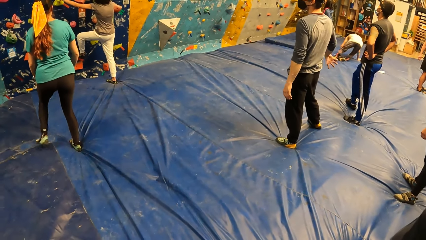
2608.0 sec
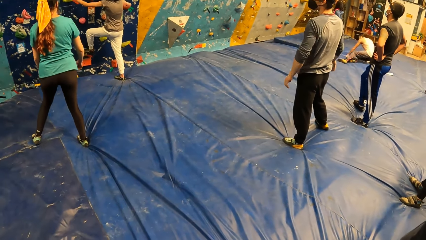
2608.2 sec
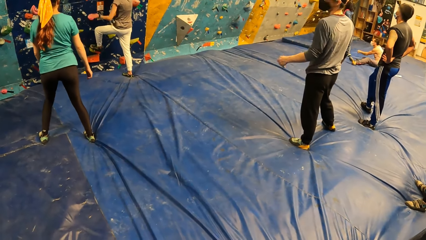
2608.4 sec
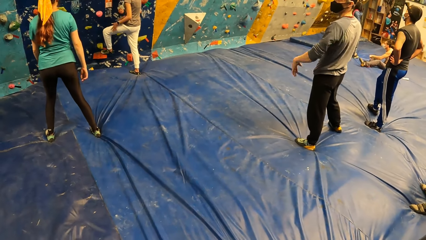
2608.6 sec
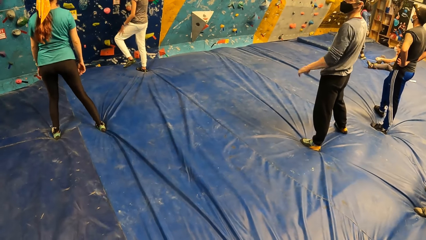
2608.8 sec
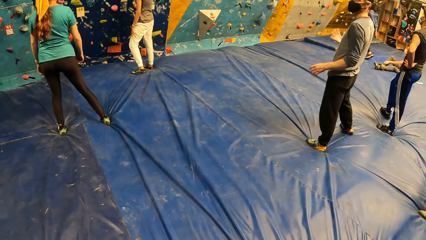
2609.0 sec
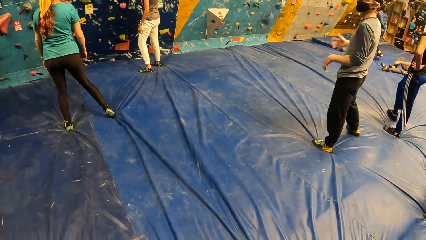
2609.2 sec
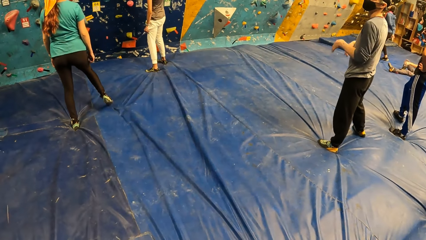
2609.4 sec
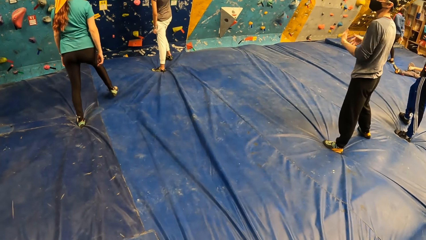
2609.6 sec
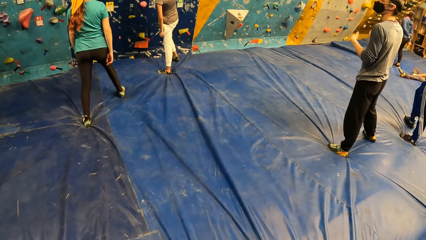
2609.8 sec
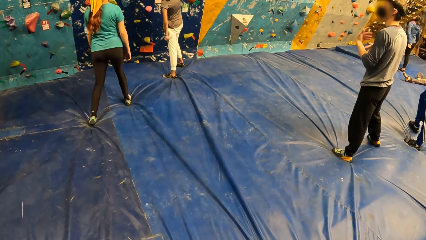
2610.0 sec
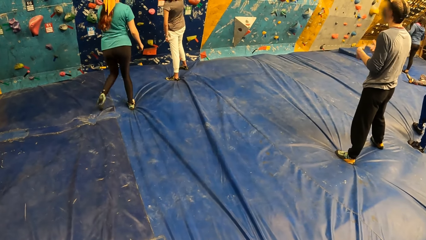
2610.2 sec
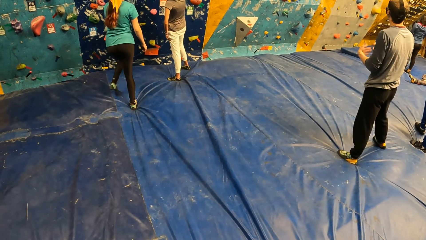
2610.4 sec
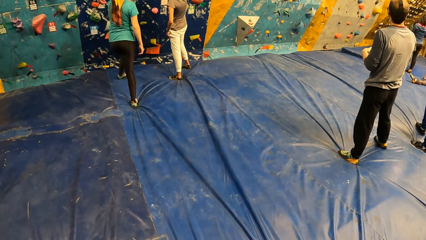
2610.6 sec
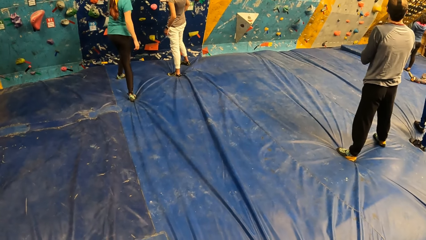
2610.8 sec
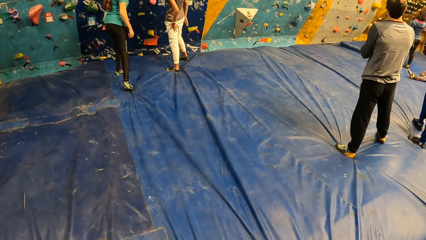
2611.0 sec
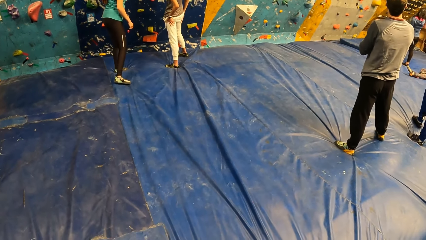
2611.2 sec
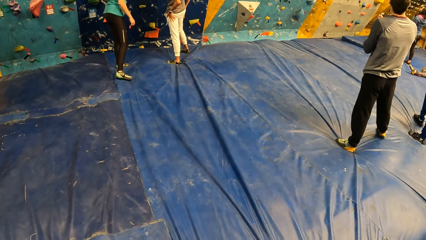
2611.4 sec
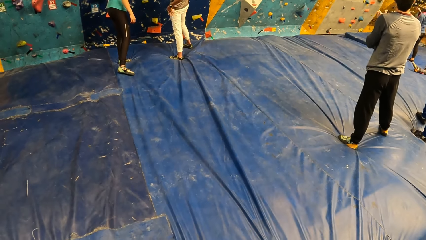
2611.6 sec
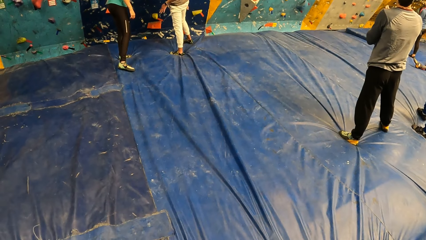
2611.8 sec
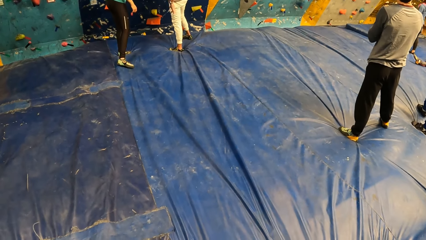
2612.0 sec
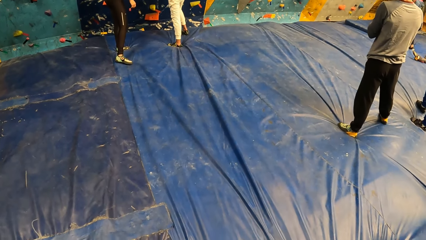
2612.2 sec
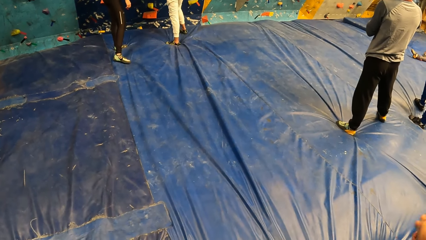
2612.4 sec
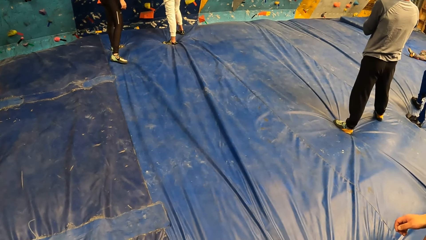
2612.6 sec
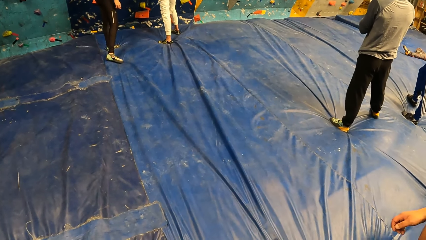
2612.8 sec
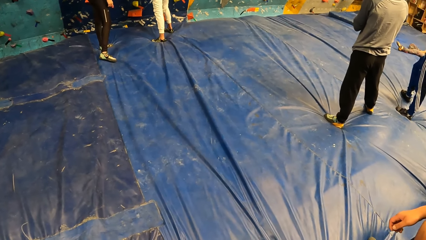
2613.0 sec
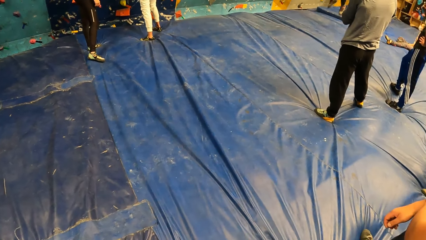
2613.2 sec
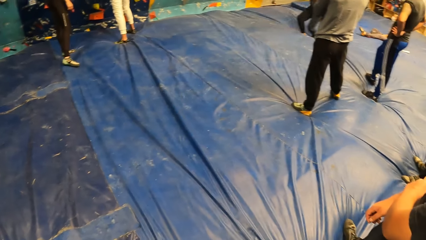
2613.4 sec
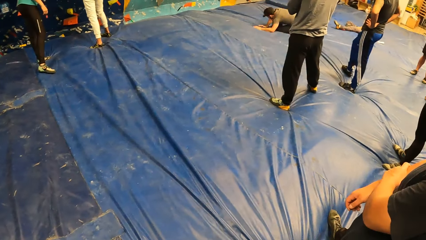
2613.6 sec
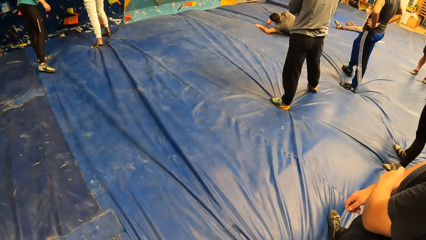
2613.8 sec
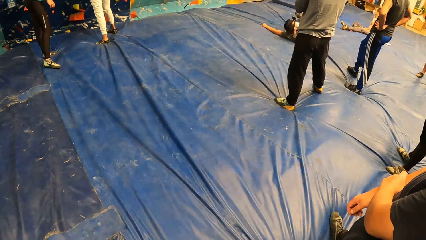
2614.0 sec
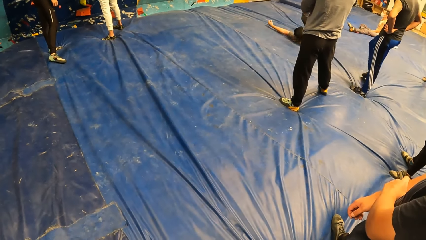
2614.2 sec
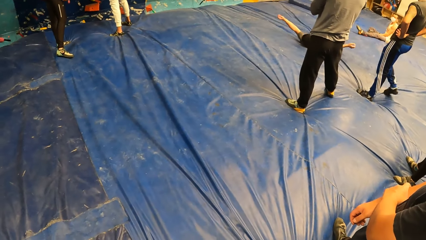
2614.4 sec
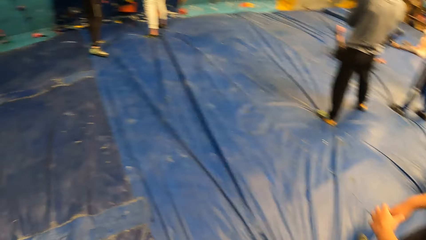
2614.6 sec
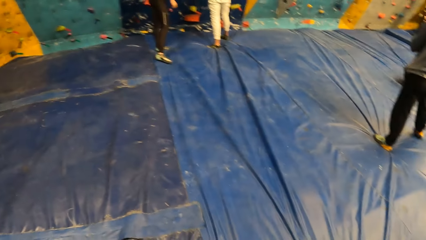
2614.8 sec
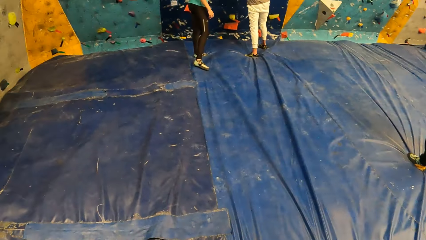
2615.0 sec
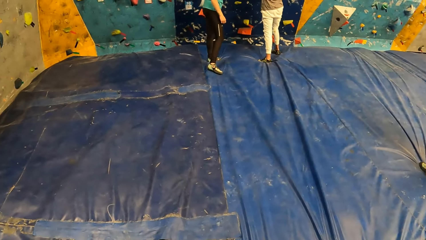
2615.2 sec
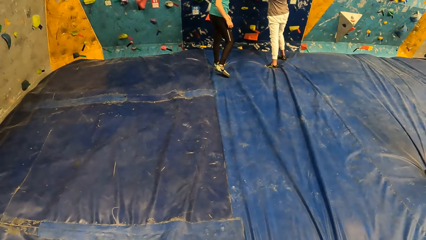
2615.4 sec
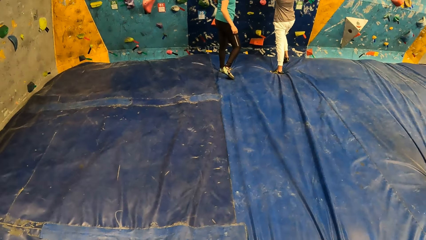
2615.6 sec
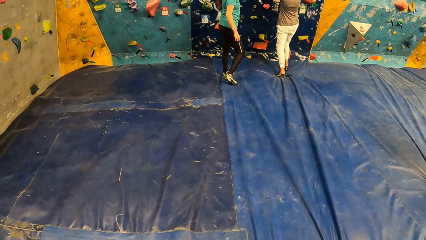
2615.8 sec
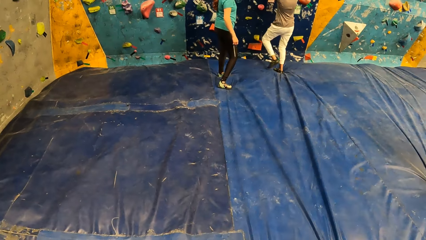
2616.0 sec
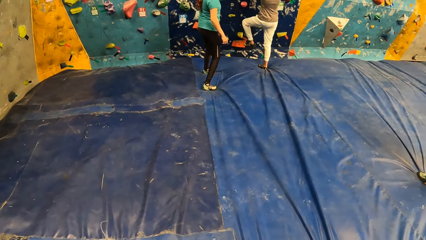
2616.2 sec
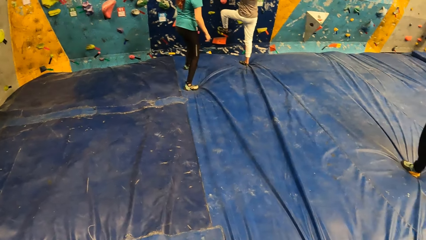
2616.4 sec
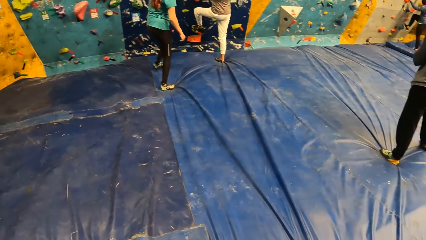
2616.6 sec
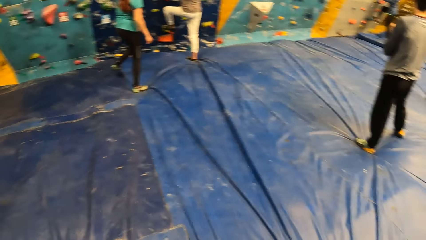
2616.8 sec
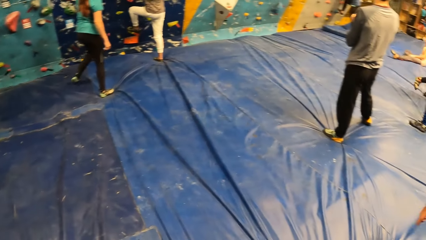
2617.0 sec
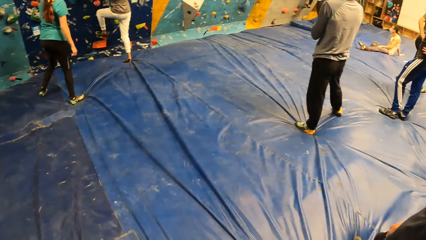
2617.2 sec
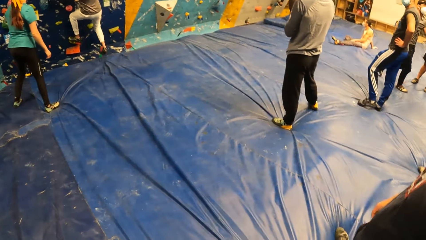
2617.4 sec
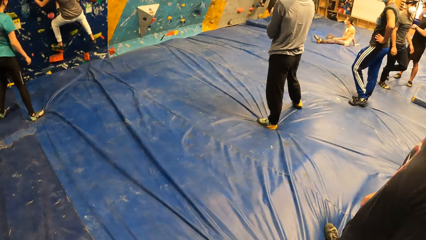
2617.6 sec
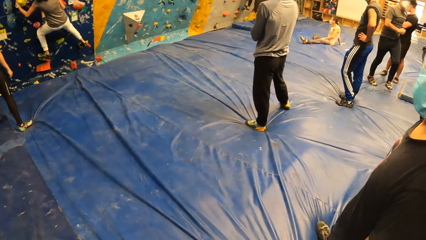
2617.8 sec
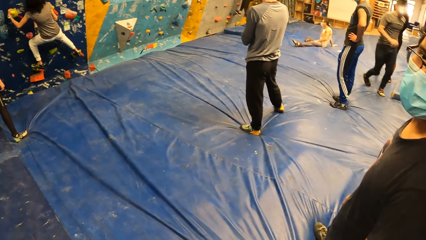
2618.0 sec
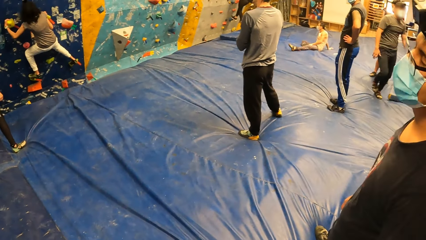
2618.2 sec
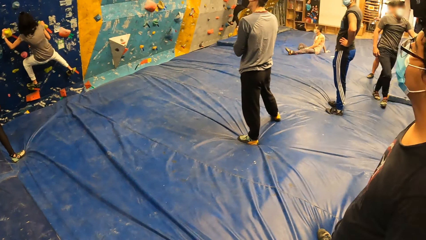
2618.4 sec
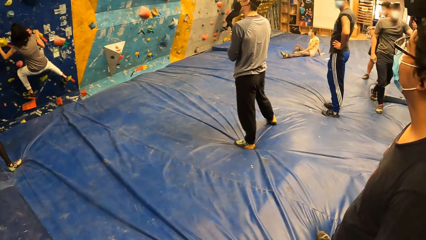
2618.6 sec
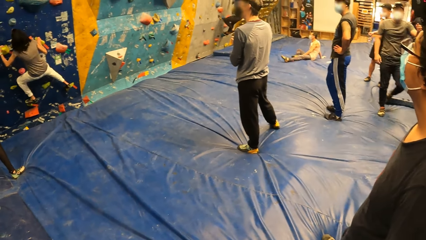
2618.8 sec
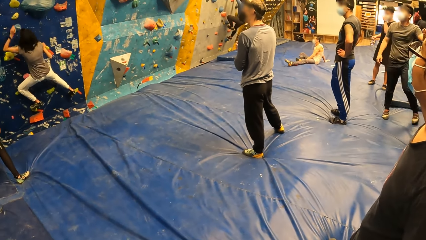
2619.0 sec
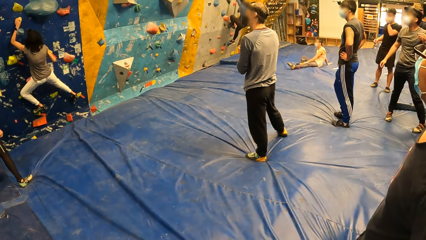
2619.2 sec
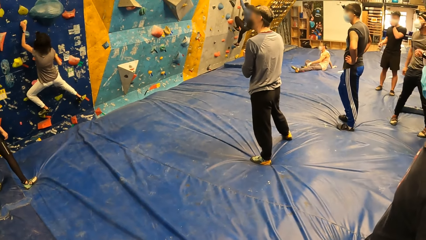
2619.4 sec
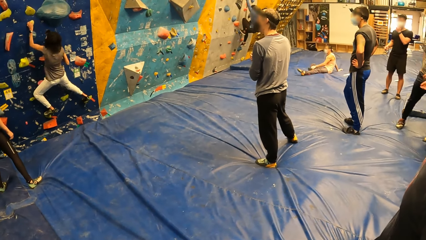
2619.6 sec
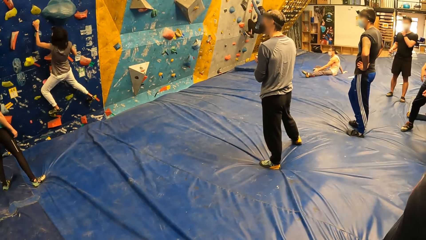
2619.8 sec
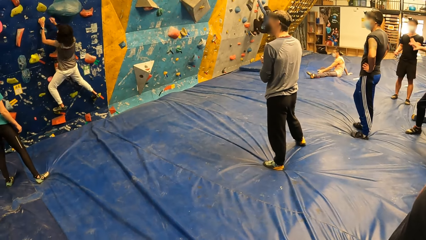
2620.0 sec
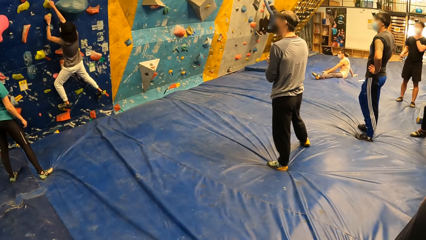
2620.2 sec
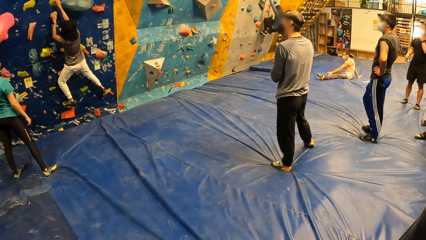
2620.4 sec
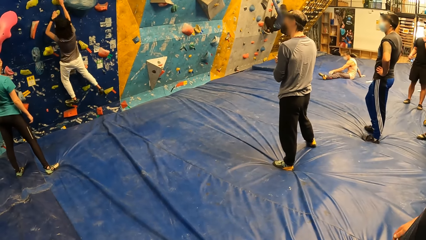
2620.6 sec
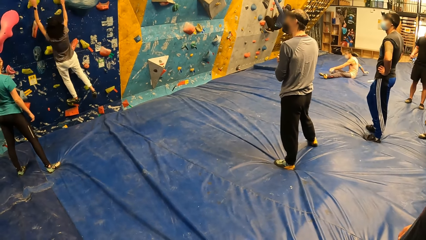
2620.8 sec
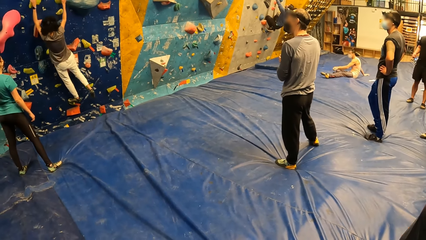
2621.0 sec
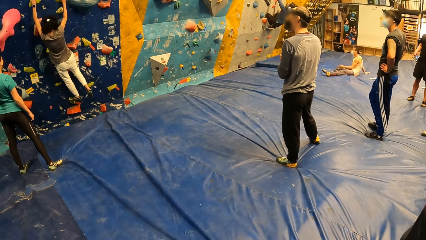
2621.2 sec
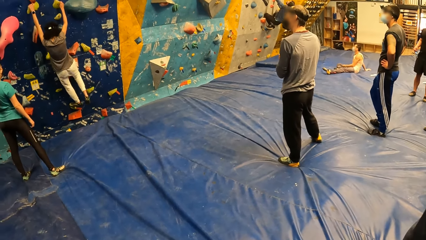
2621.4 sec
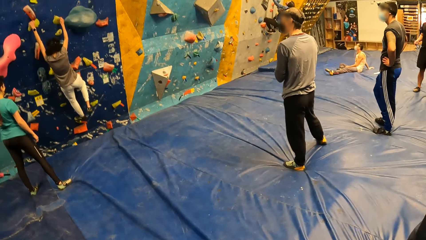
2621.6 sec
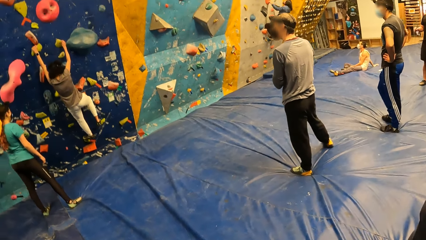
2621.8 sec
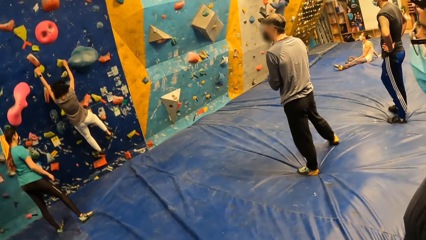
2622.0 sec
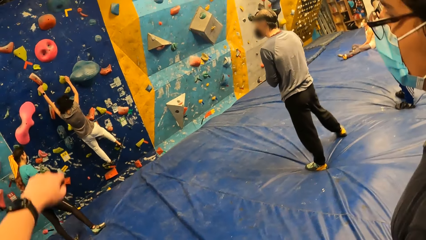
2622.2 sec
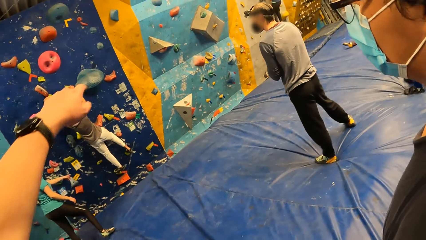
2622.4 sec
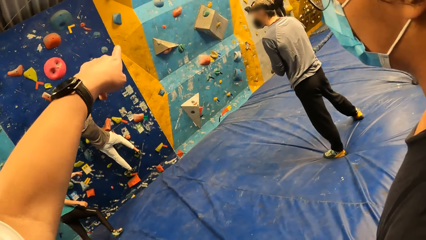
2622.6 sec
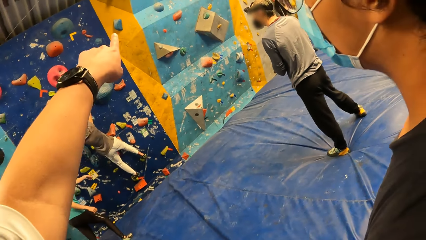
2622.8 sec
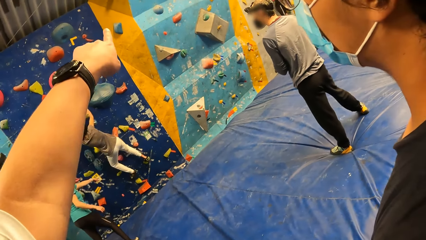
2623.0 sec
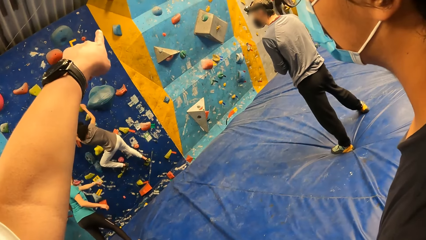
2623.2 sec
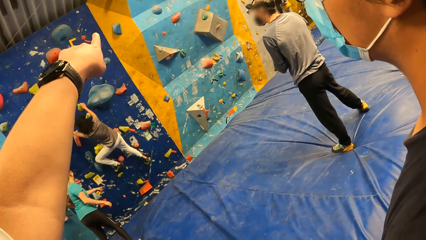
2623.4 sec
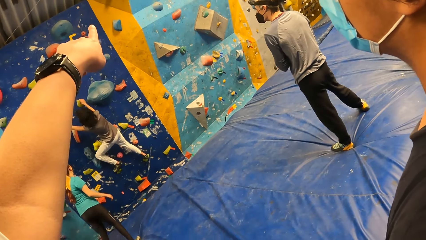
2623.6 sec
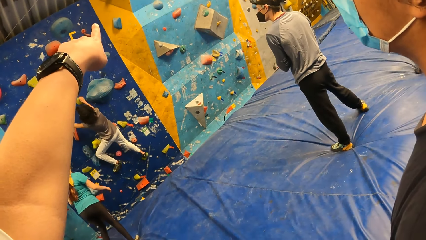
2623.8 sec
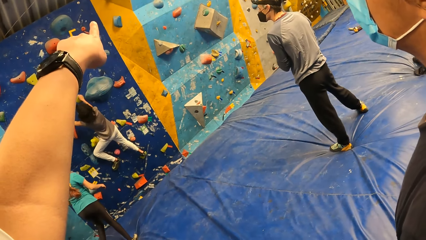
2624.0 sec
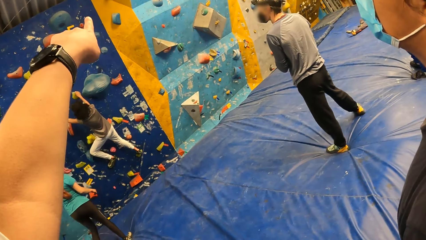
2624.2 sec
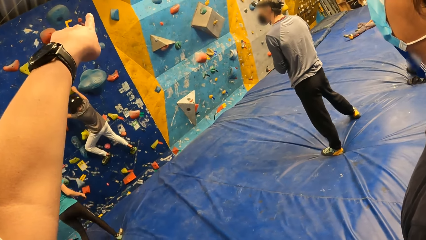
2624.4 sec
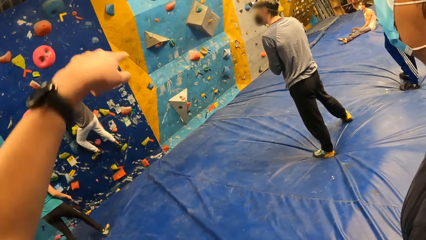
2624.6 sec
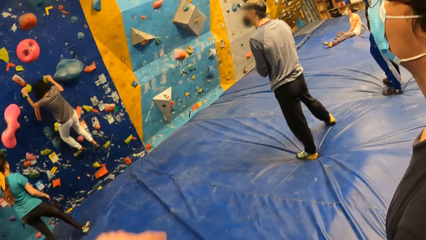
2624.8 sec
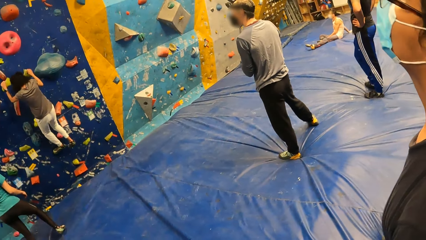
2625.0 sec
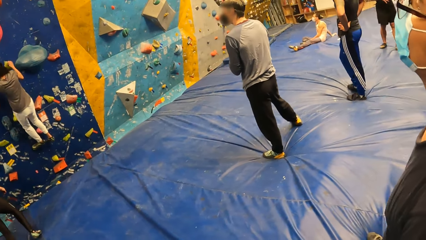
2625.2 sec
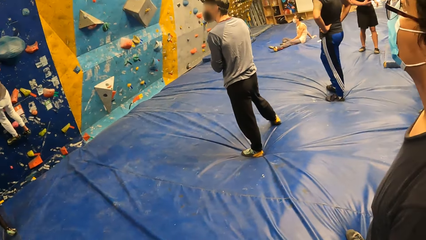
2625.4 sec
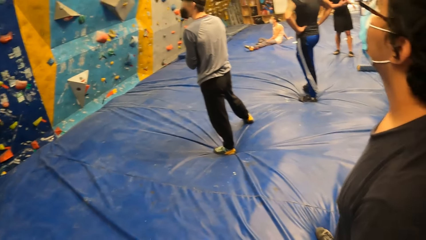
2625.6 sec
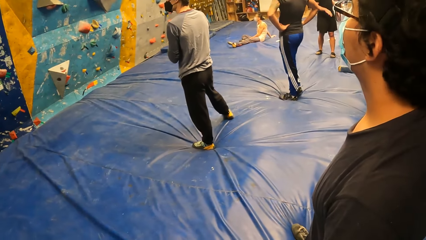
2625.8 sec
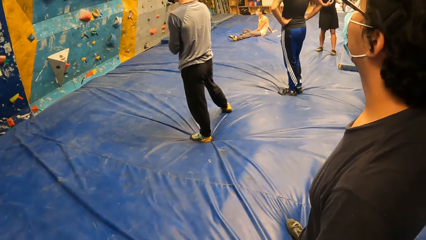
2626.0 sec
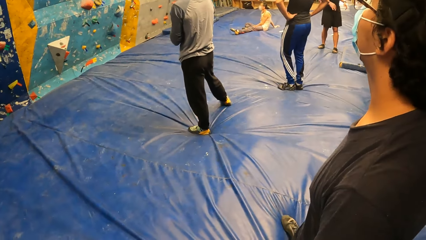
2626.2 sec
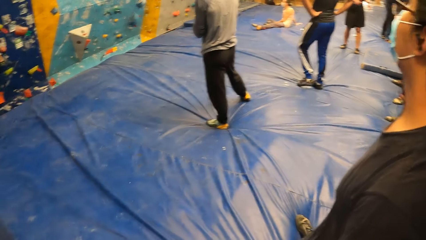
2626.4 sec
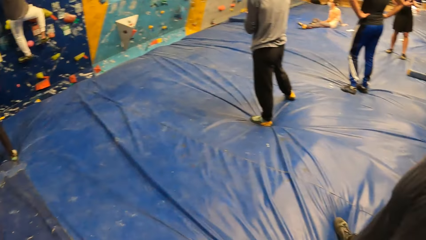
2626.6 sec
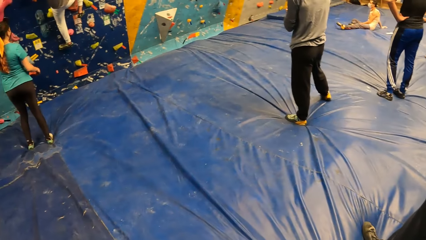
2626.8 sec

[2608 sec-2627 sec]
The camera wearer stares at people's activity. The woman climbs the bouldering wall with both hands. The camera wearer points towards the wall with the left hand finger. They lower the left hand.
